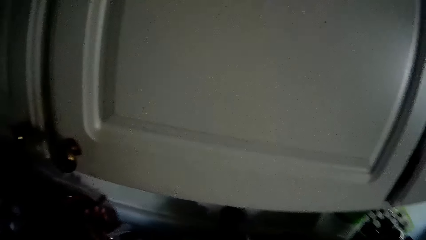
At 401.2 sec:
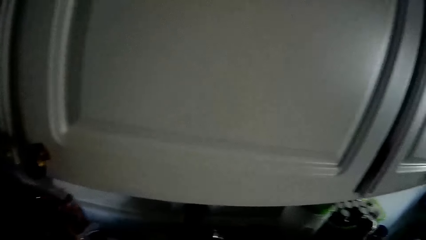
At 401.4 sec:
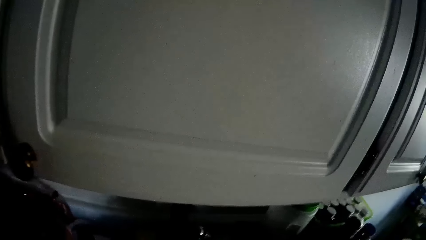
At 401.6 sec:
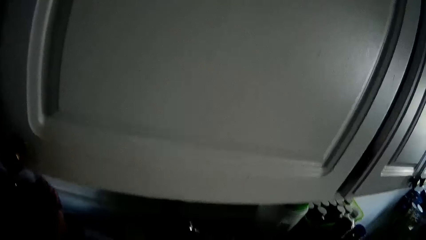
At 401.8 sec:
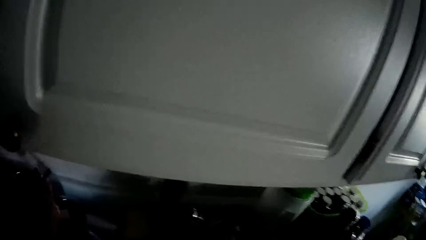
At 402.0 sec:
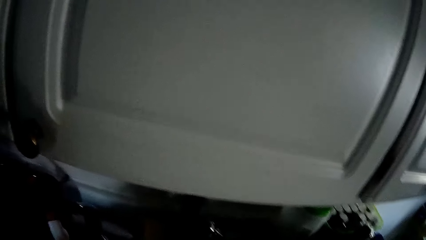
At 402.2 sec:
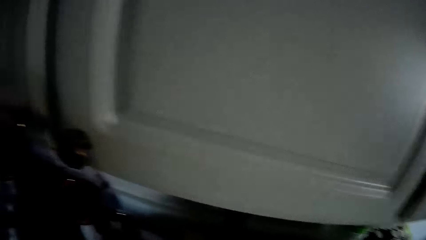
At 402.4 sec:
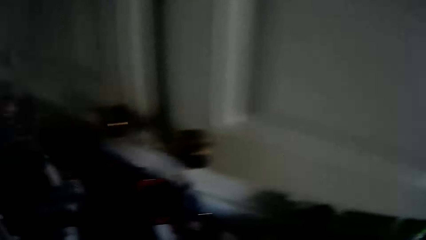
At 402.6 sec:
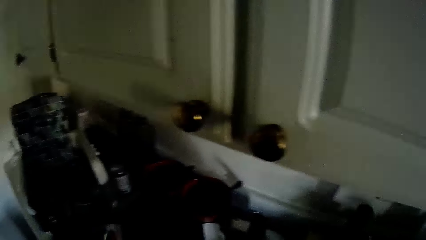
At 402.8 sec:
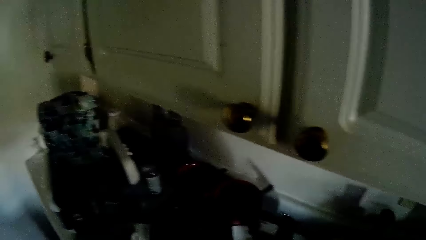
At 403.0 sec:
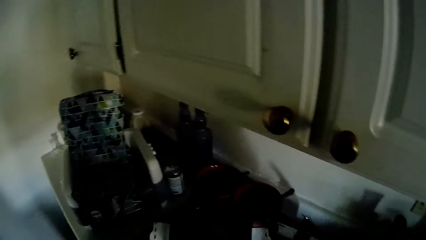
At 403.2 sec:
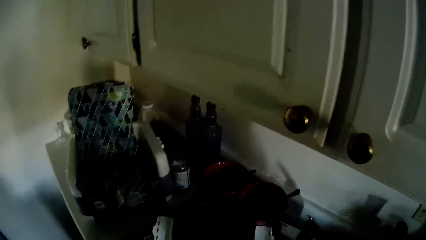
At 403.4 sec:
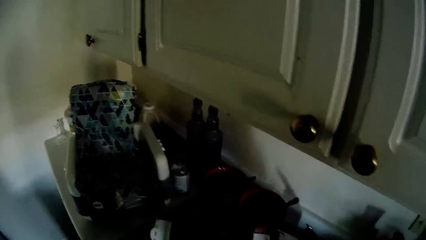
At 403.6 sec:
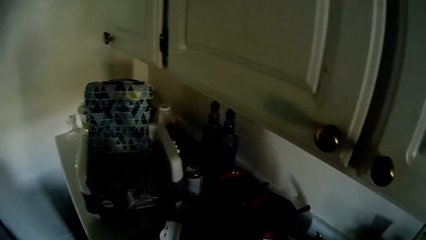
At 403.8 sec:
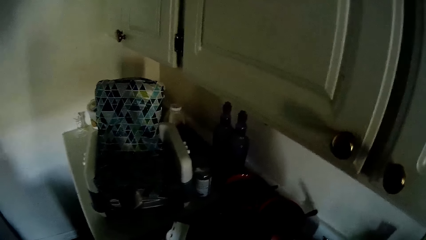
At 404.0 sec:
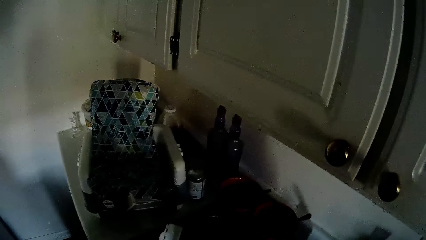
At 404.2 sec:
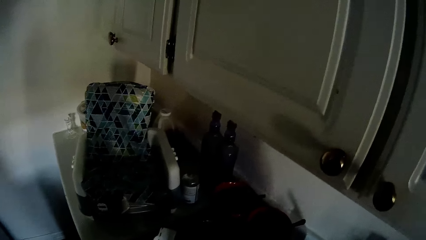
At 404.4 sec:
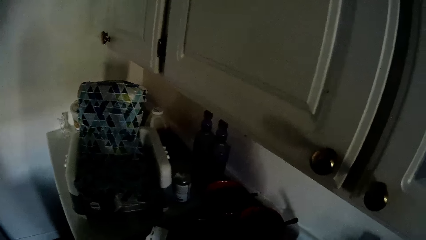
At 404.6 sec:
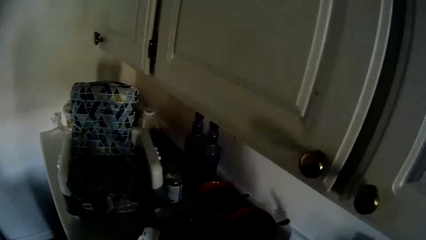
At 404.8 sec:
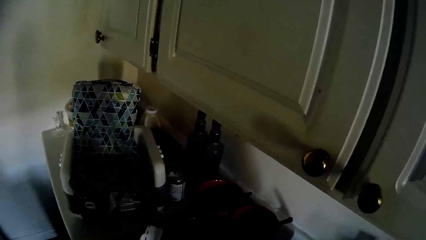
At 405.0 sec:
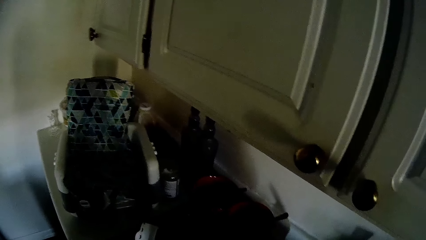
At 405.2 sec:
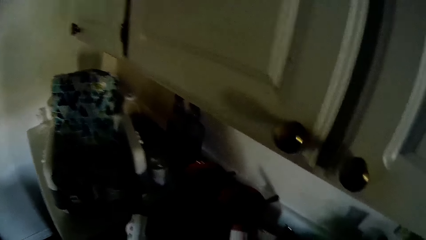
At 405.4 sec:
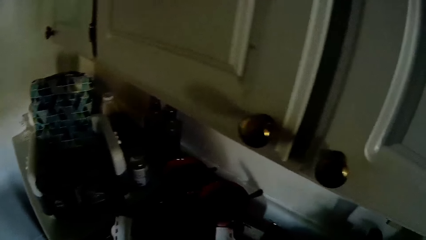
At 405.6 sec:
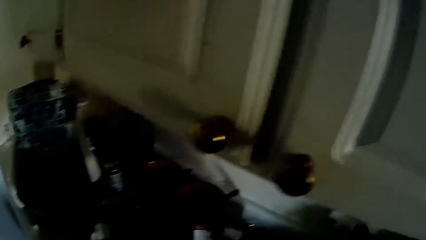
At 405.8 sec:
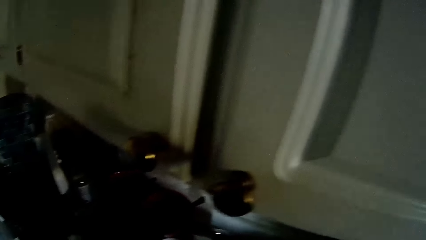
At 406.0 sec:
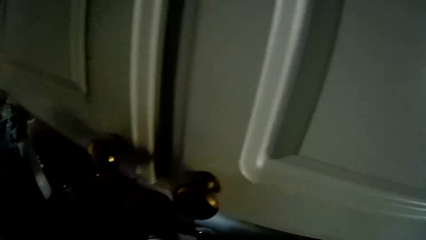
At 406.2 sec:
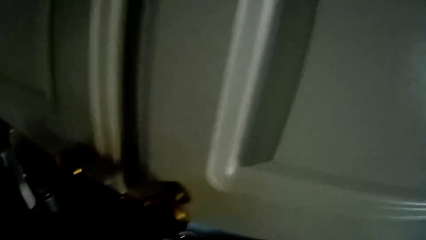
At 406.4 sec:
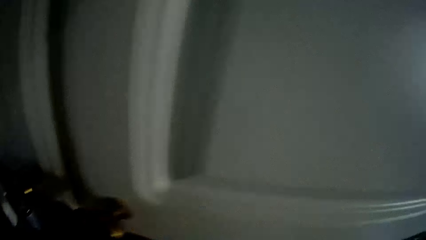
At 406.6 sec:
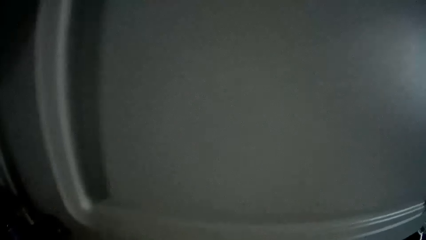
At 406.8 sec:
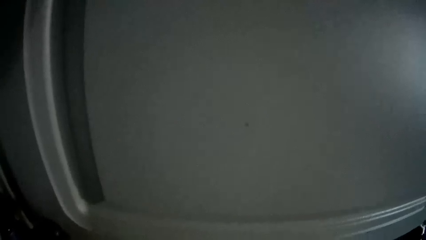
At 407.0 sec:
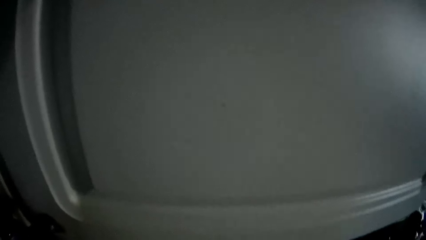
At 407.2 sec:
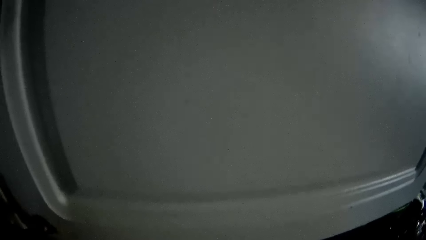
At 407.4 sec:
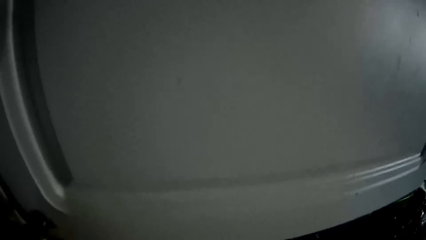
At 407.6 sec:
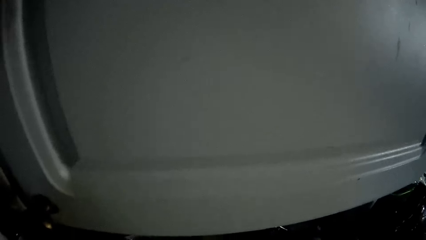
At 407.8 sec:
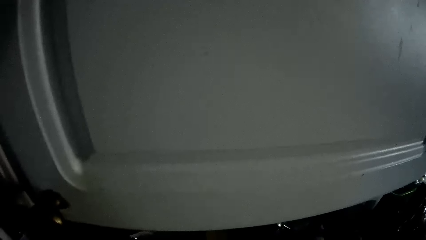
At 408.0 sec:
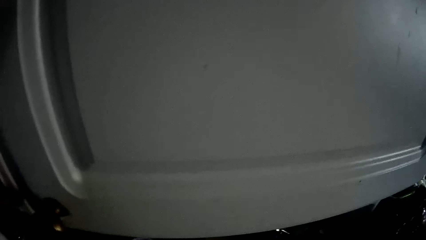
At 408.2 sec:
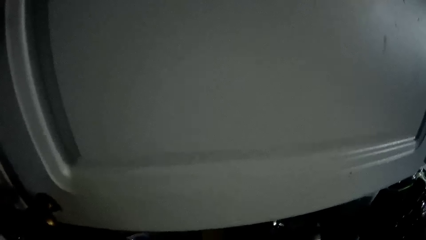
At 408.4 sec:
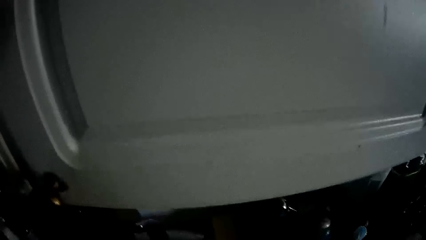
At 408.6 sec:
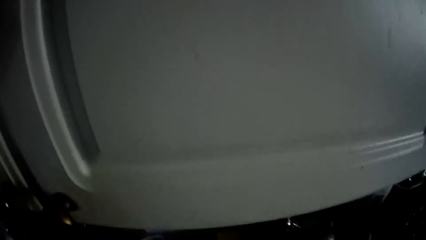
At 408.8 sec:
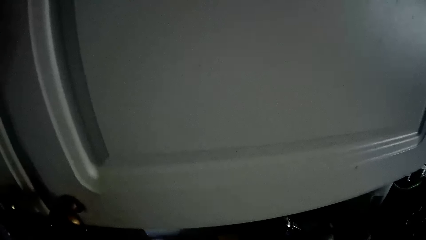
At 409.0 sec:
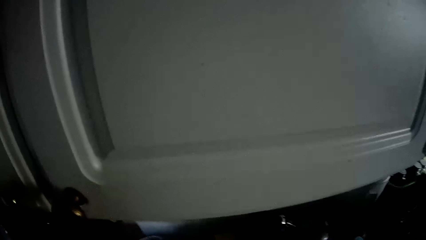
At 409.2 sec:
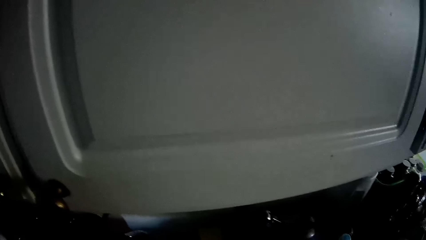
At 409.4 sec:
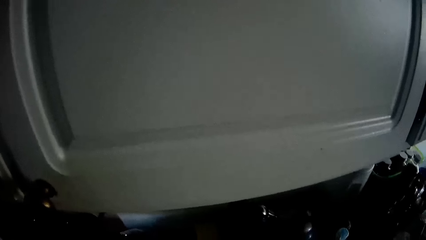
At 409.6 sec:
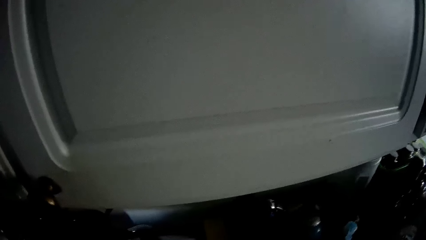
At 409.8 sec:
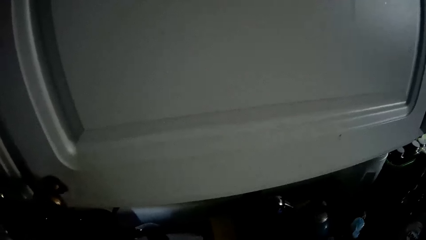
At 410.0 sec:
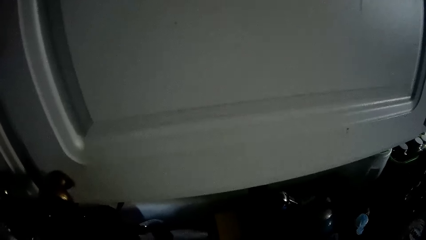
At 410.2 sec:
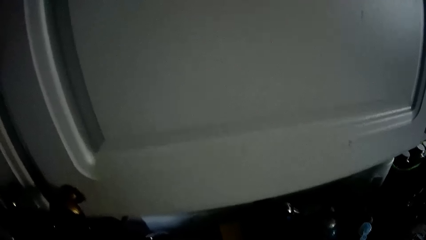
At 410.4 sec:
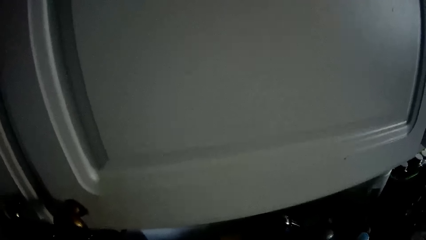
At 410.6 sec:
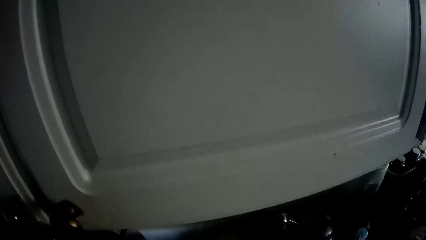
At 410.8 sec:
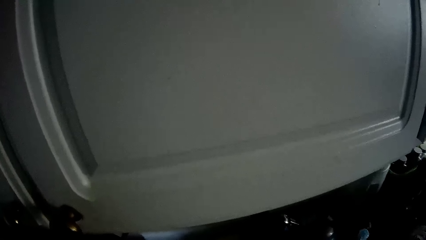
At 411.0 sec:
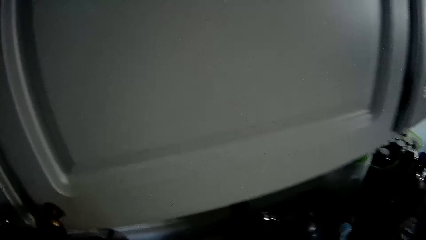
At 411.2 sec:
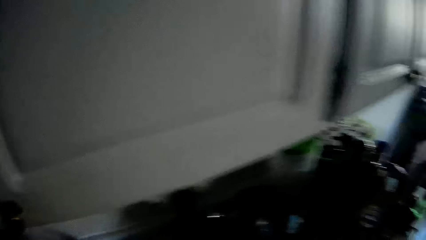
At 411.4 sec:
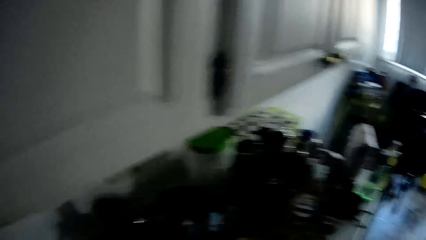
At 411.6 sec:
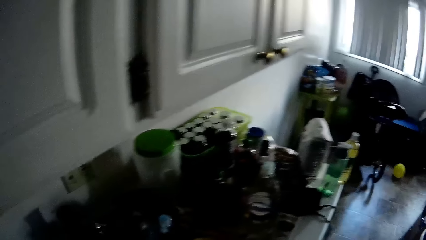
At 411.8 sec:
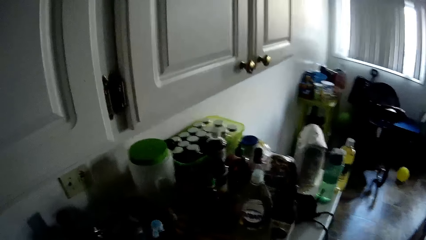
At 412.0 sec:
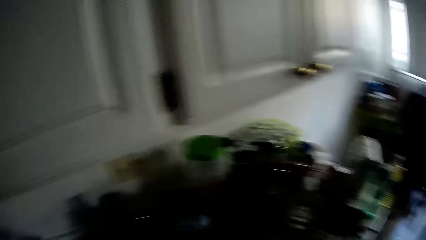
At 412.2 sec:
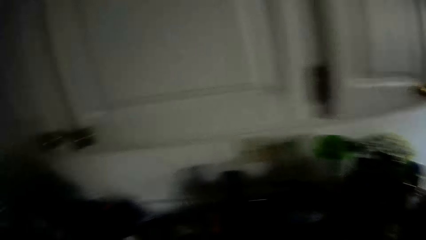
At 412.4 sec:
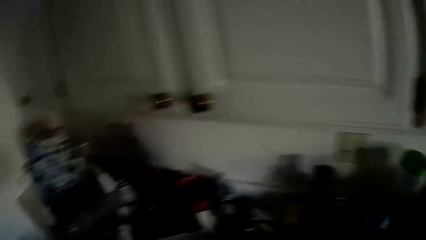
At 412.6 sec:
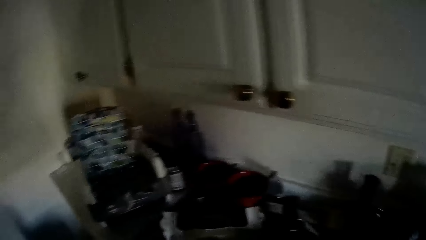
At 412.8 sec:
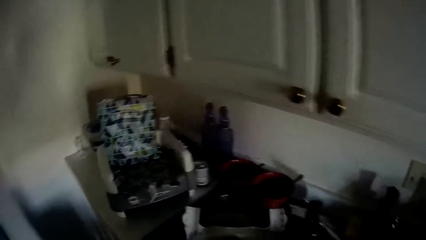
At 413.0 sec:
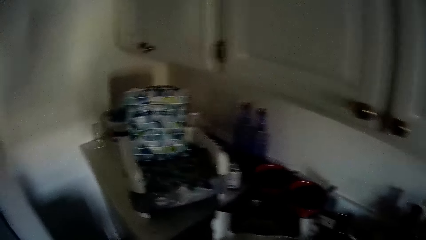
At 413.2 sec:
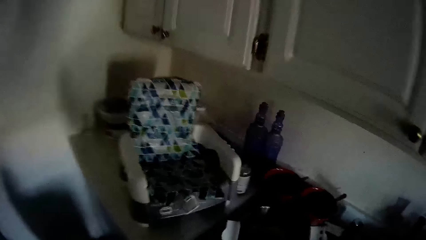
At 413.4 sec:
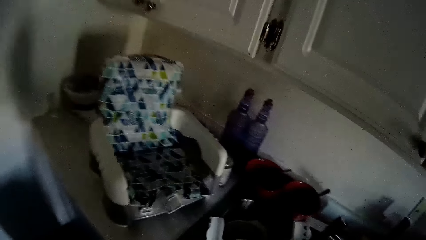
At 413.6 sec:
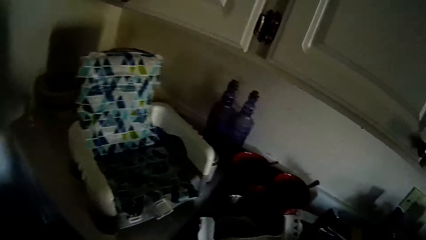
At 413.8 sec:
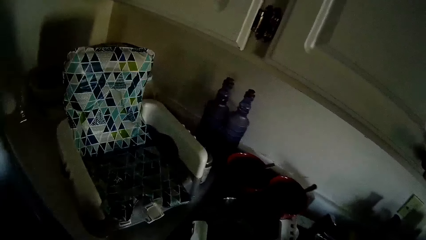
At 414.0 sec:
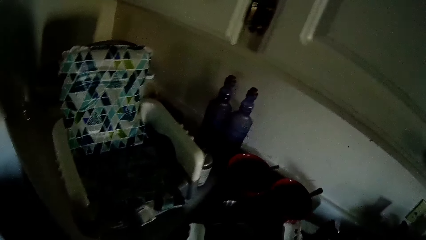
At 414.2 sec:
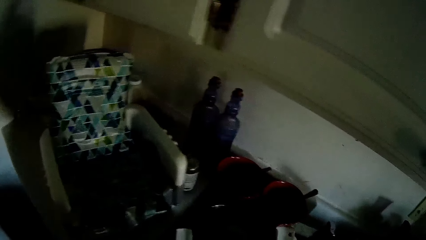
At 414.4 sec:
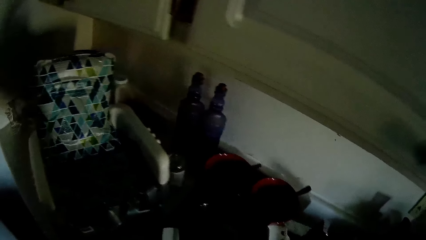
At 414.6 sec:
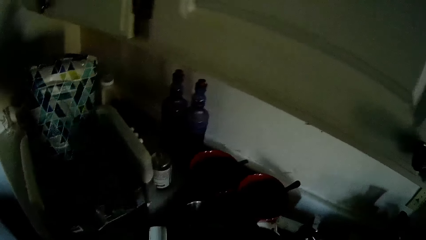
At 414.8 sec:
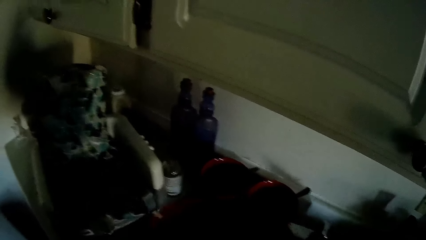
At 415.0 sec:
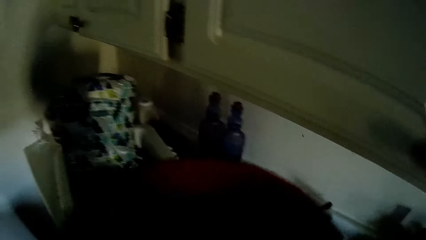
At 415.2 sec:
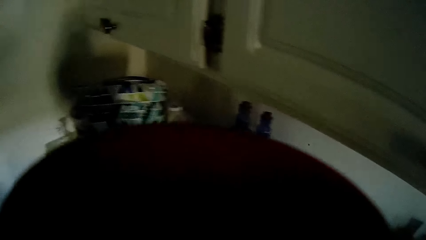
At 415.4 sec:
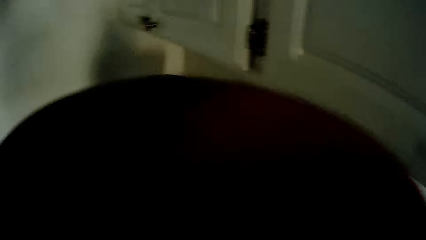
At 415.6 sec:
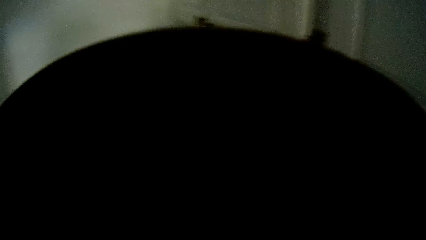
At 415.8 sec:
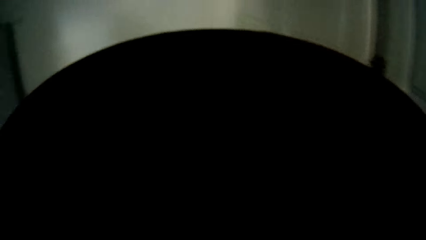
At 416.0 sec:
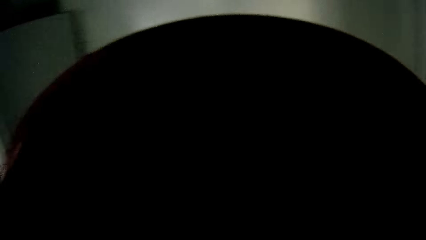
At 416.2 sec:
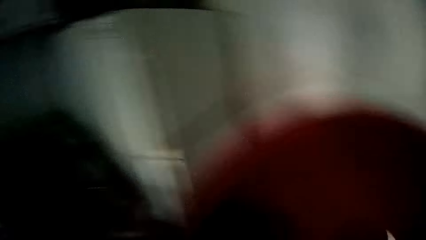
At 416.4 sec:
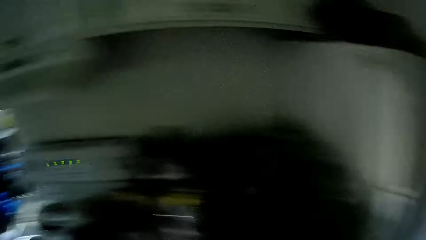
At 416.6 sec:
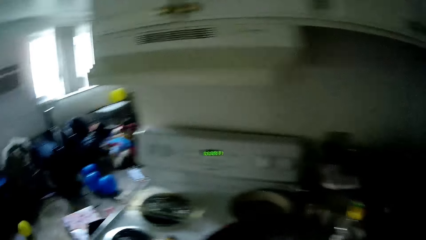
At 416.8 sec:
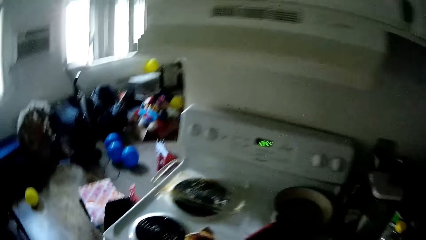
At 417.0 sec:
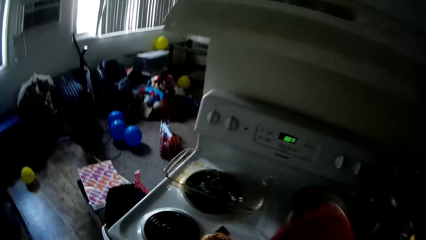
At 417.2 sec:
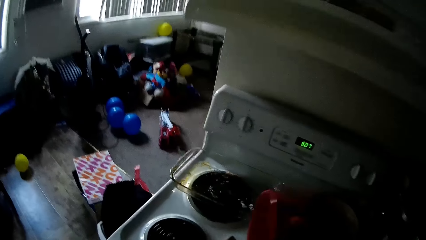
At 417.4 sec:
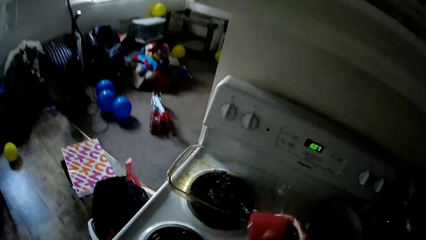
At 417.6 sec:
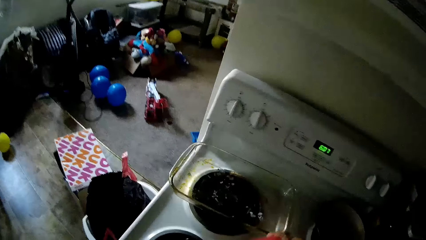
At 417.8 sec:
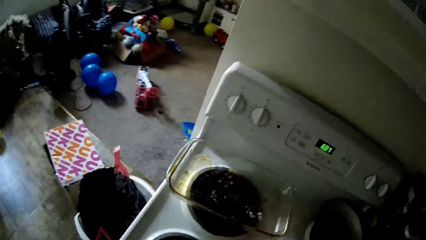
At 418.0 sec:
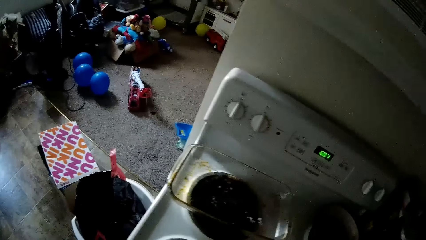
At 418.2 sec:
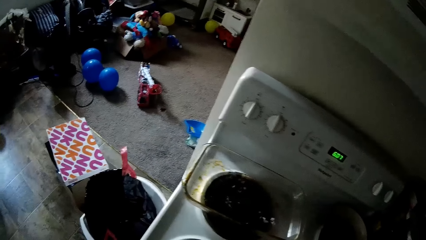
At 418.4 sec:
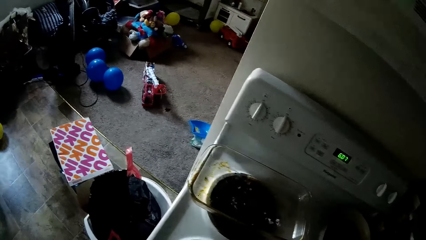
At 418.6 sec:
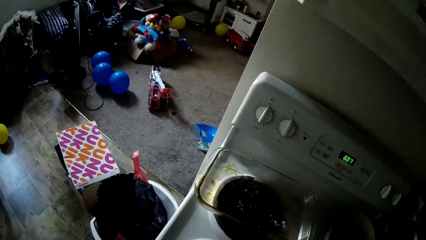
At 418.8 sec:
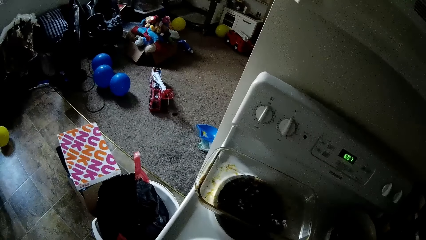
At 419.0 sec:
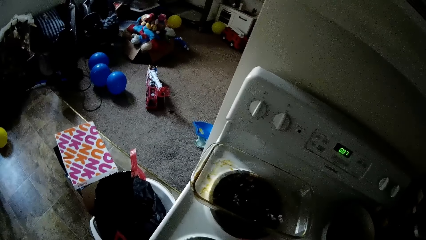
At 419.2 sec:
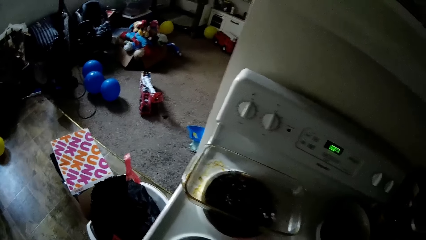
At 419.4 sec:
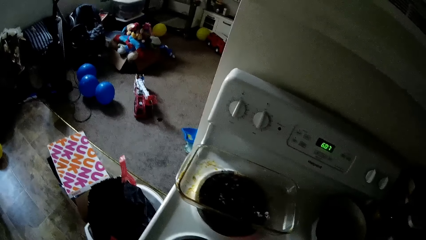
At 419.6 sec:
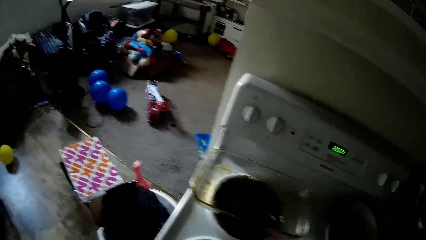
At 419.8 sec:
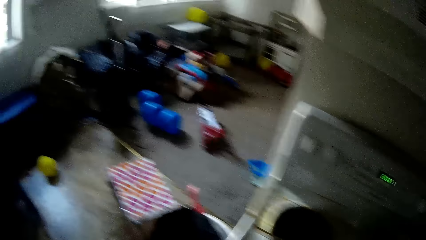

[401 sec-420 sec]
The camera wearer opens the tap with the left hand. She rinses the hand. She closes the tap with the left hand. She picks up a bowl or mug from the sink with her left hand. She raises the bowl to her face with both hands. She drinks the water from the mug. She turns the bowl on the cooker with her right hand. She drops the mug on the oven.
